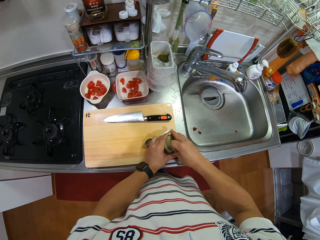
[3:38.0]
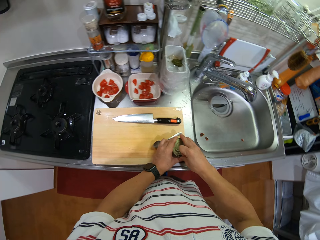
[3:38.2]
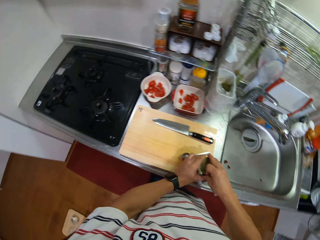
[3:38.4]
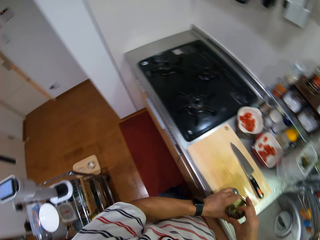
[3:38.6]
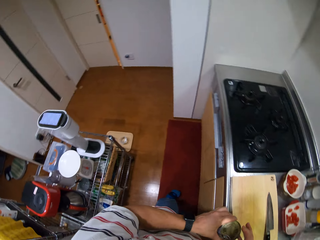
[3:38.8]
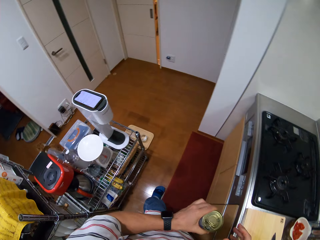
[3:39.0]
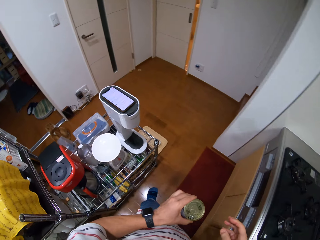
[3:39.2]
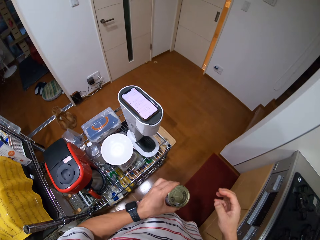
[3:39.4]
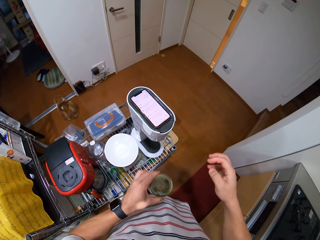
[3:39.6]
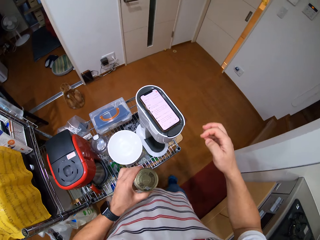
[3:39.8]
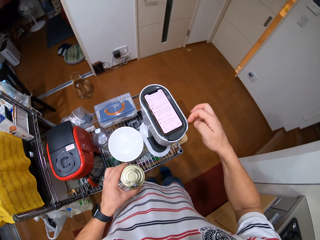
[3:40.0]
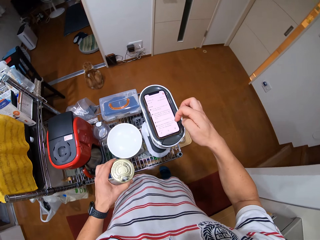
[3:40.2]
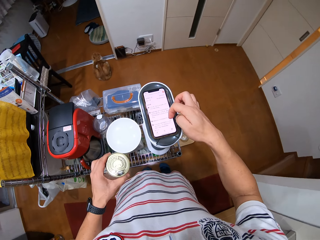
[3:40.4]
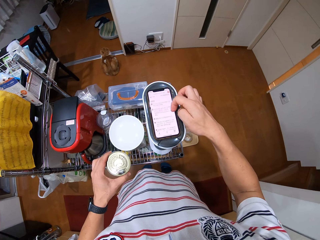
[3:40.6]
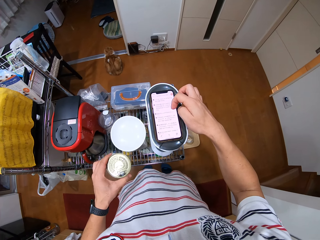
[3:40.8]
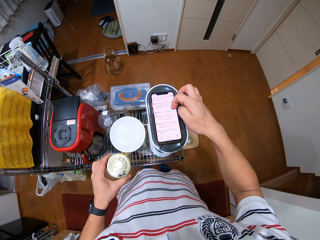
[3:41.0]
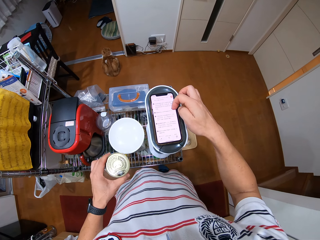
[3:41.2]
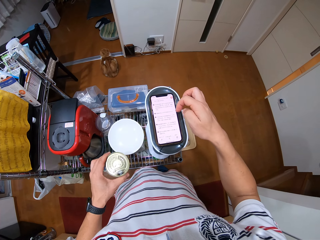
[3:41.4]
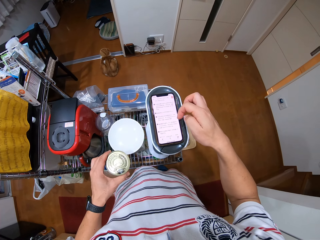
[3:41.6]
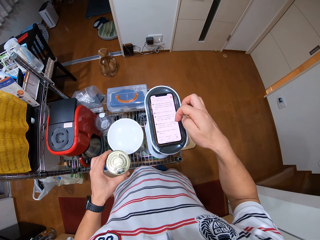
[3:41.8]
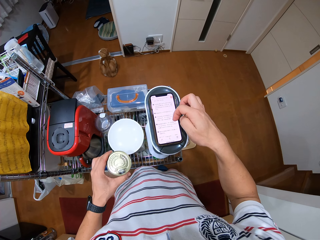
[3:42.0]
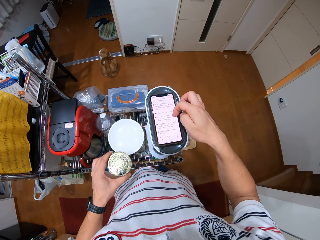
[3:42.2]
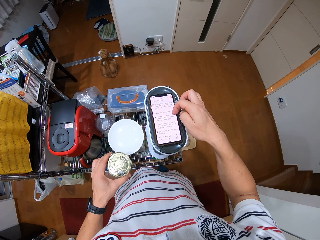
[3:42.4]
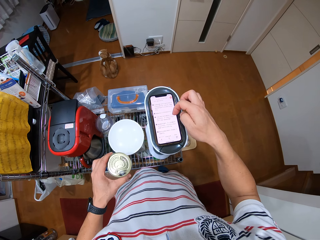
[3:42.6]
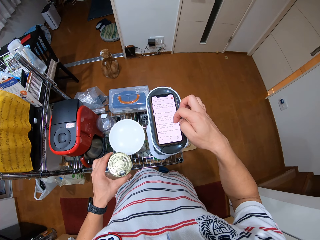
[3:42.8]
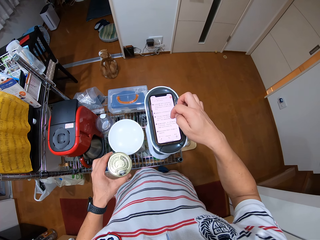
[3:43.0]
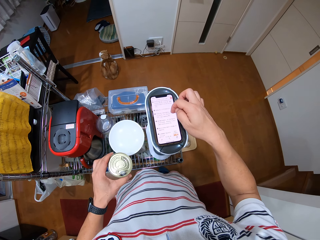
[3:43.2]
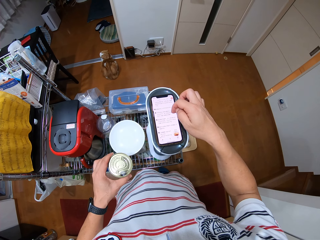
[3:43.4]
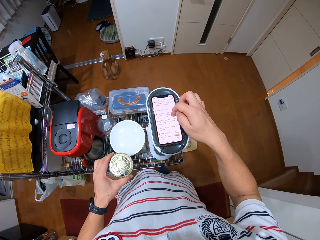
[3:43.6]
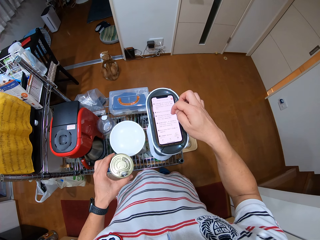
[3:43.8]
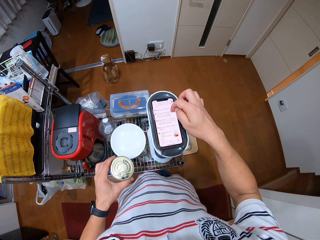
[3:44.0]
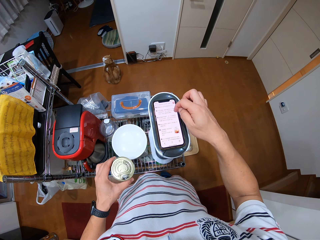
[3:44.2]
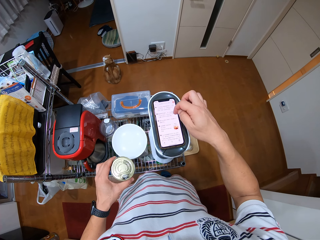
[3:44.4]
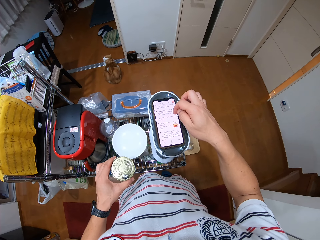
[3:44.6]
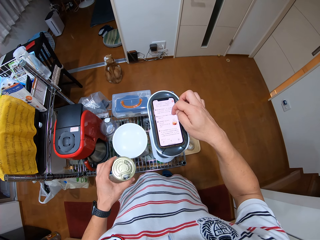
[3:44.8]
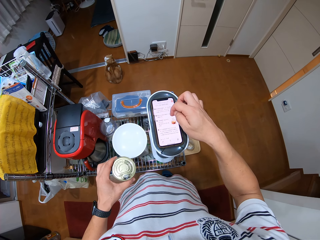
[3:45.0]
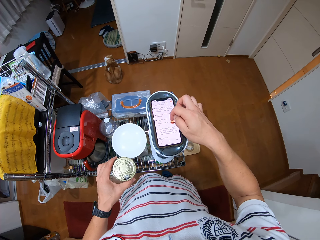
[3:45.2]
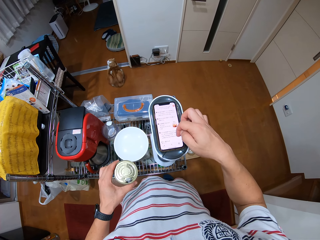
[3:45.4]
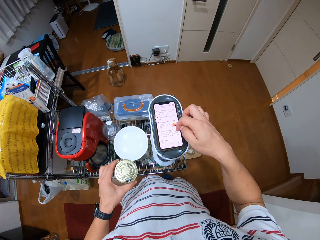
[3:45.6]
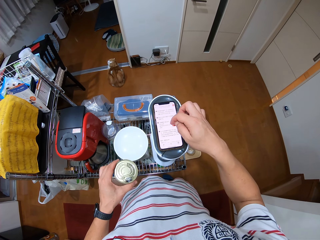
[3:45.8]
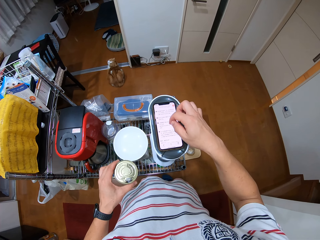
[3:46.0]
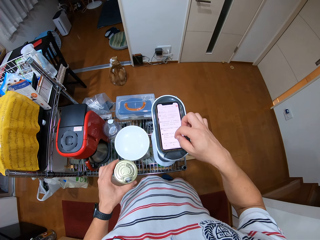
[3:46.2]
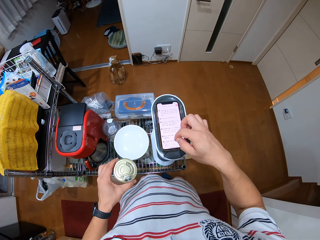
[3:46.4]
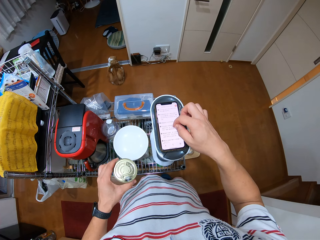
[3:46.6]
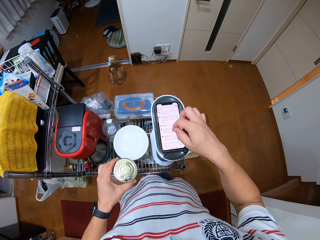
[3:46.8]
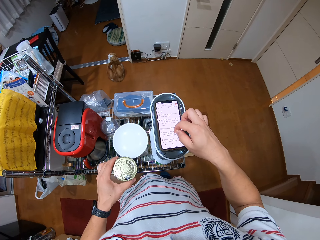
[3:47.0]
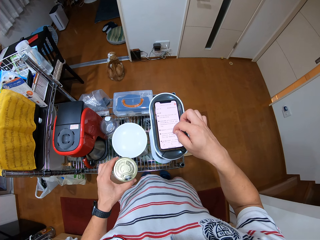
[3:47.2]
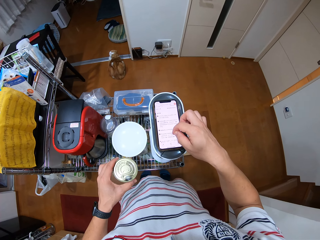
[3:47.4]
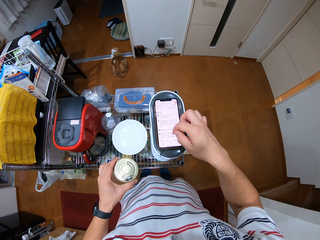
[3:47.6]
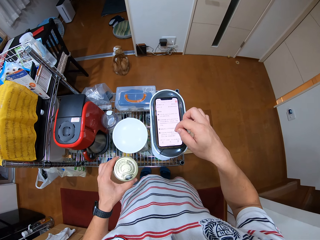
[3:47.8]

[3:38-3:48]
The camera wearer turns around. They look around. They raise hand. They look at the phone. They touch the phone screen. They scroll on the phone.

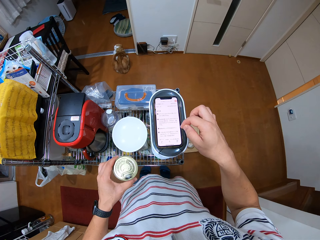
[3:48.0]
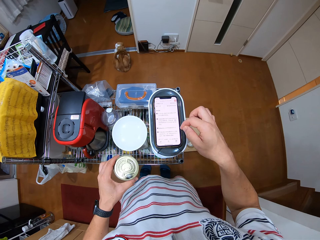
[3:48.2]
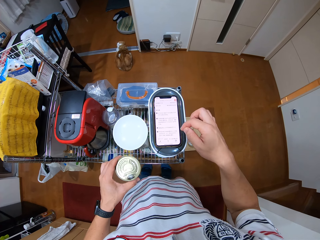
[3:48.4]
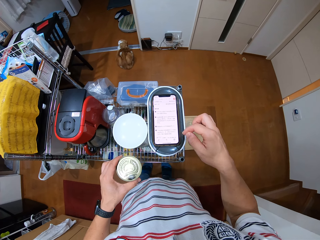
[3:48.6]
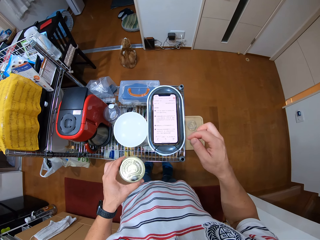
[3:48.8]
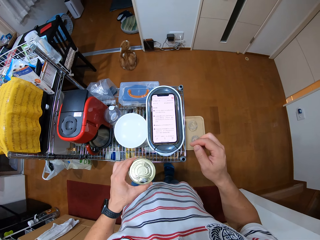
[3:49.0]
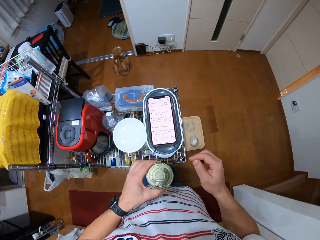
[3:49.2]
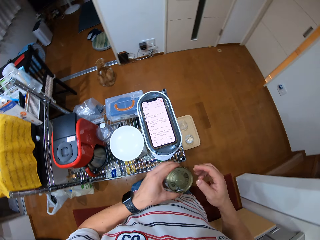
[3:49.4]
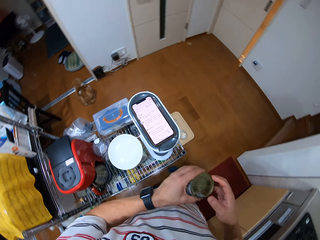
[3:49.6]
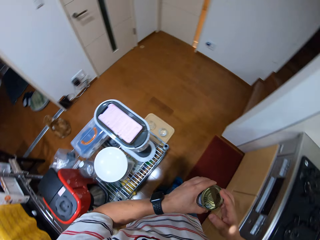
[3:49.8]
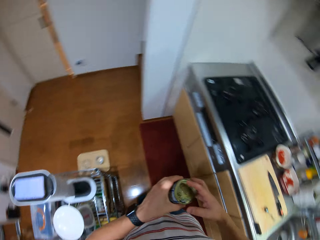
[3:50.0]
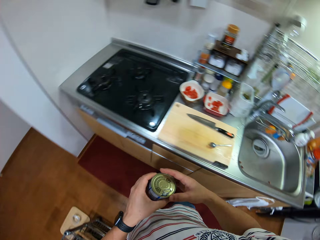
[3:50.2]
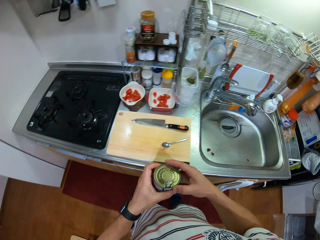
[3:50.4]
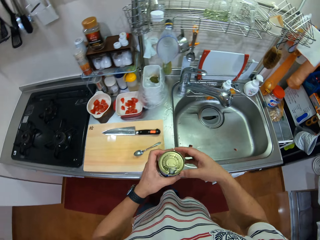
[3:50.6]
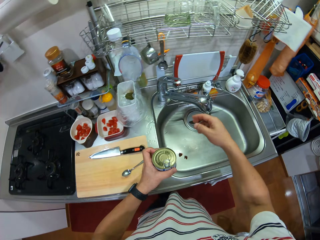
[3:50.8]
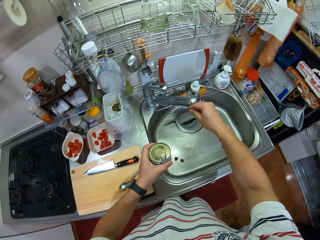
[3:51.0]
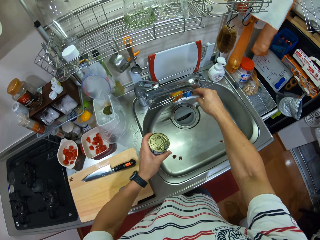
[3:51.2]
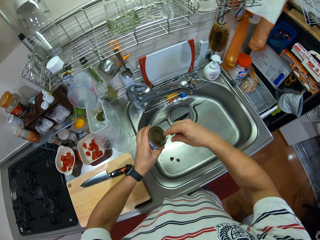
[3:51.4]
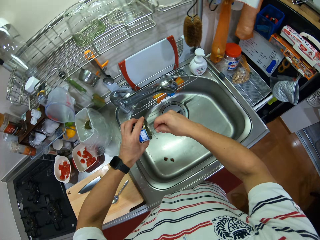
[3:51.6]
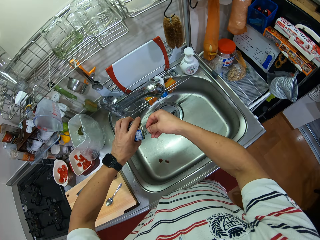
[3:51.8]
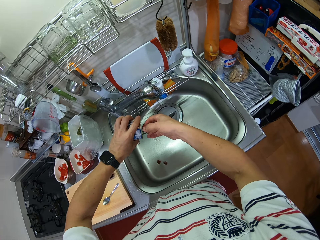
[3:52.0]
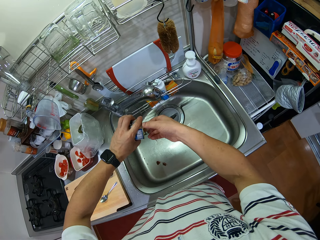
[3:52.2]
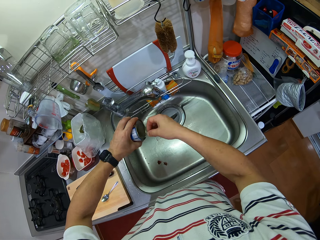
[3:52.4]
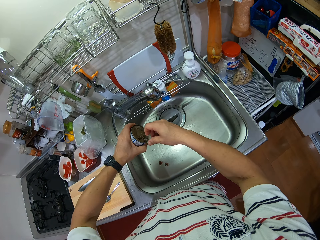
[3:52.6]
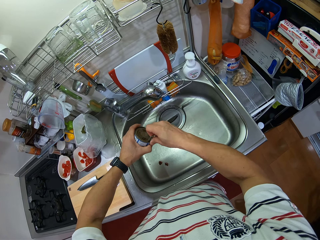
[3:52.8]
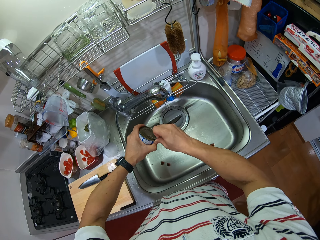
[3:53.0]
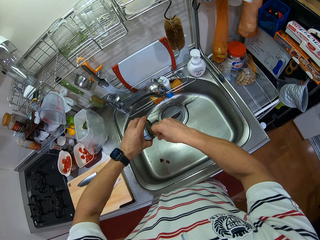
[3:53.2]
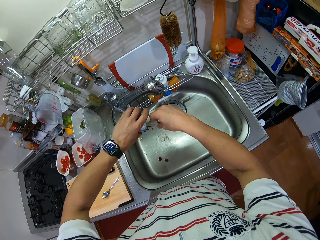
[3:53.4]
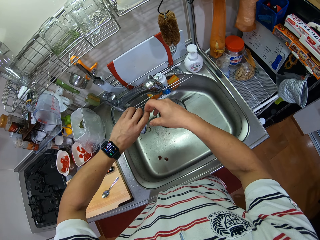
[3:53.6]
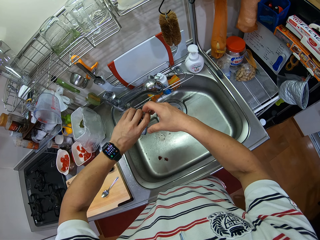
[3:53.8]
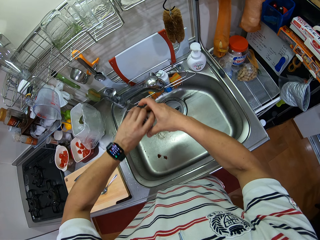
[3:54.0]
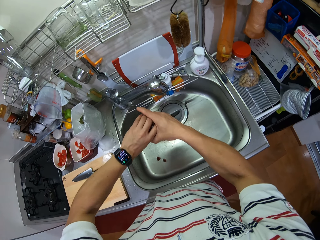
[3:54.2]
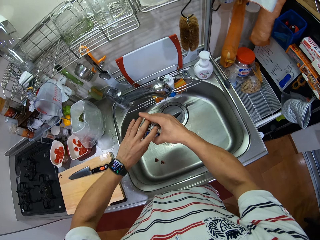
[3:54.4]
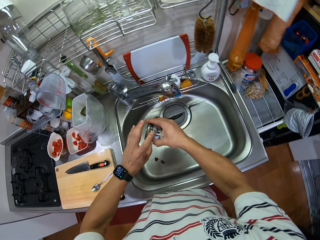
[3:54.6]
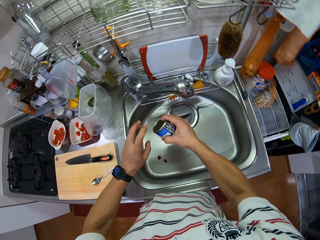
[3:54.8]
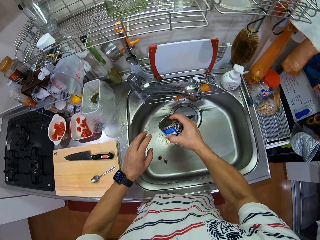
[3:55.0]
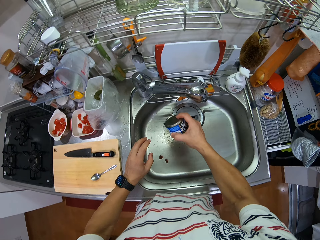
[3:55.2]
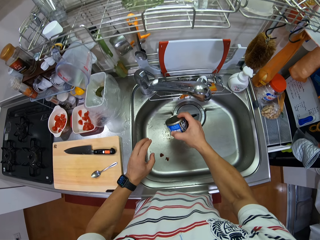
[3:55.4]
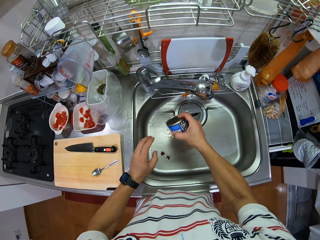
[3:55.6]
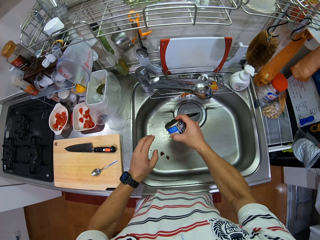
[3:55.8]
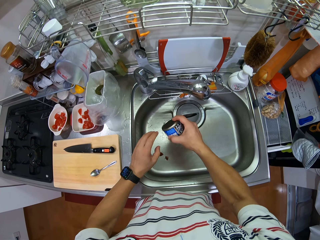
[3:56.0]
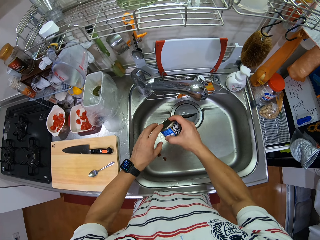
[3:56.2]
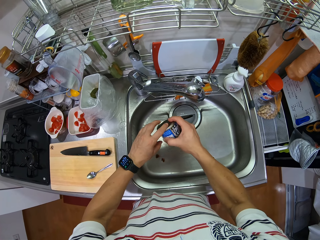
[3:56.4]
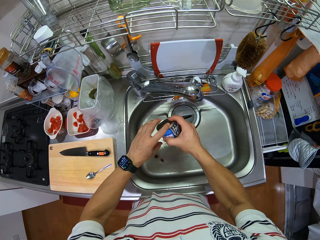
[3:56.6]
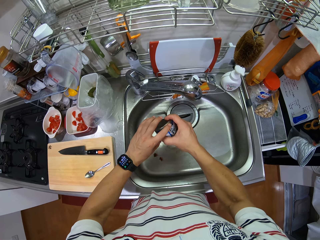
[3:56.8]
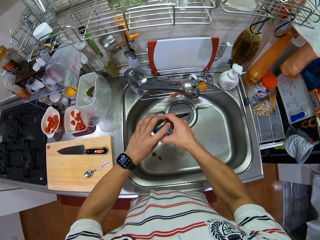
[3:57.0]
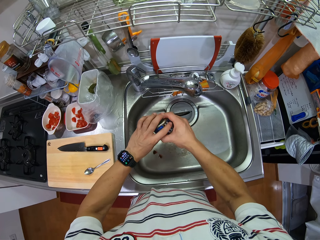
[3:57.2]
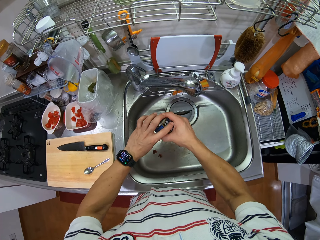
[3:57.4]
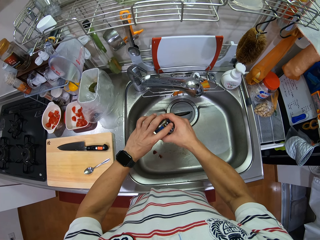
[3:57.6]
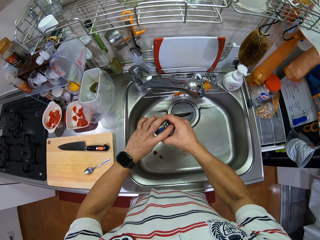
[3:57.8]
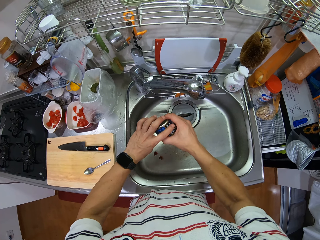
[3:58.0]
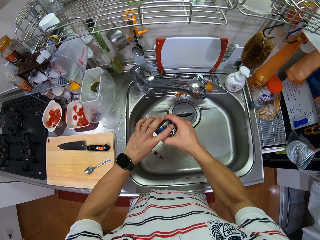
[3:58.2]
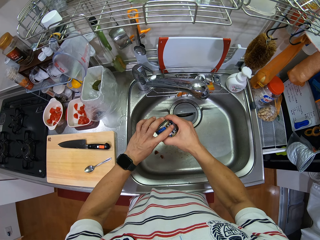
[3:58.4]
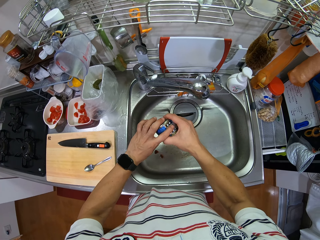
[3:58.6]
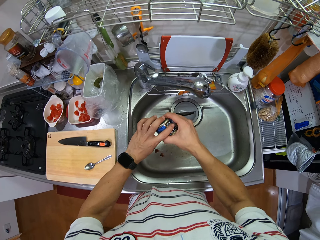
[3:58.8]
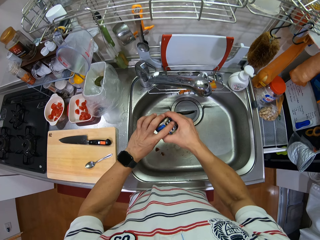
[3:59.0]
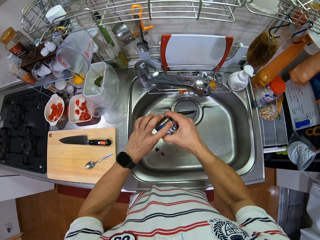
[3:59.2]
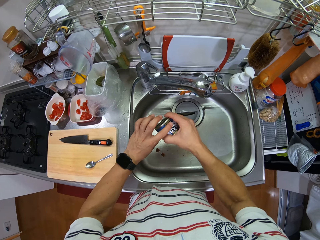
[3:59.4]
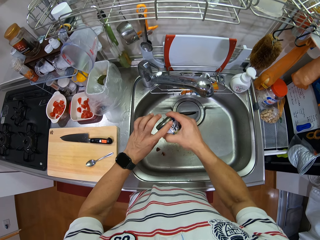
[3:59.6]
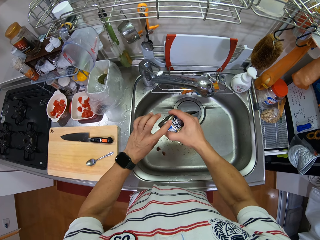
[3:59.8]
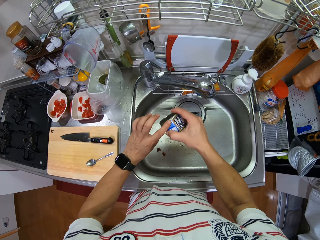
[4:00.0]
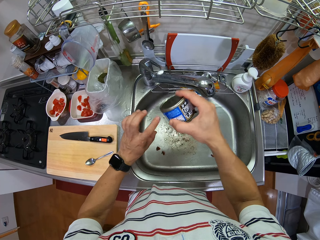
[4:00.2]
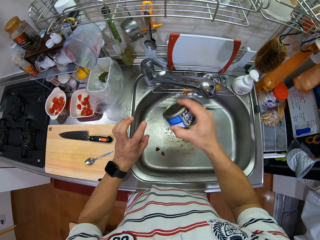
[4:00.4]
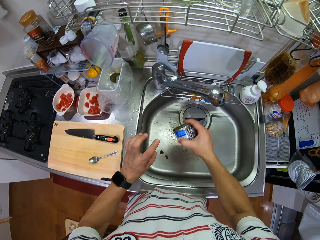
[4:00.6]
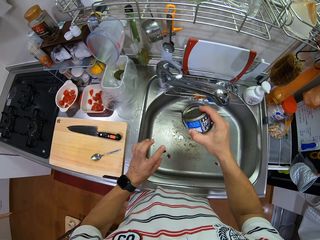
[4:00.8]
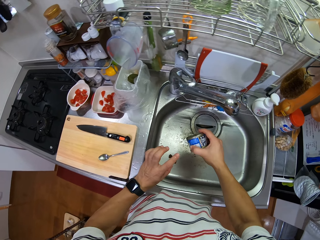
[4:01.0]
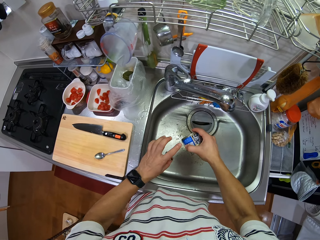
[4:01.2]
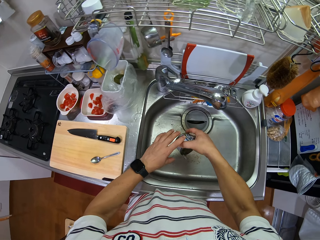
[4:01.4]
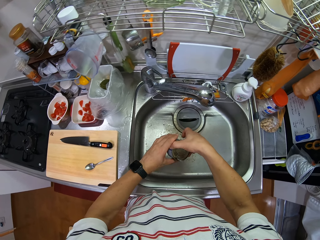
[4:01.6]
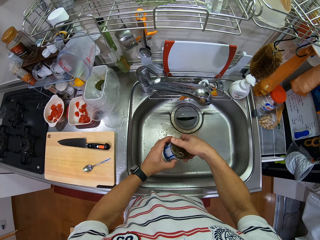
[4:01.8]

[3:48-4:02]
The camera wearer holds the tin or can with both hands. They look around, turn around. They touch the tap. They tilt the tap. They open the can. They pour the water in the can. They shake the tin. They hold the tin with both hands. They shake the tin in the sink.
